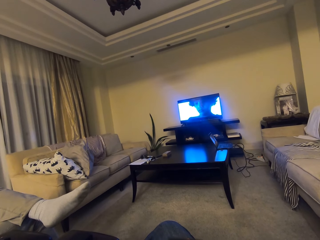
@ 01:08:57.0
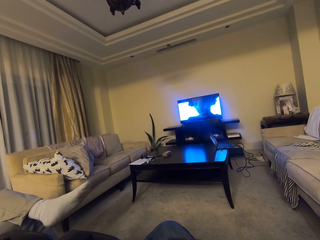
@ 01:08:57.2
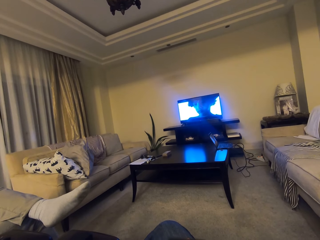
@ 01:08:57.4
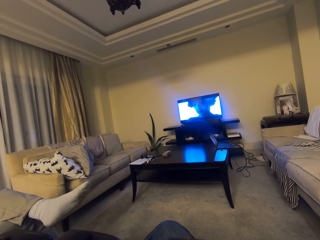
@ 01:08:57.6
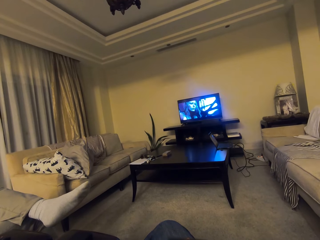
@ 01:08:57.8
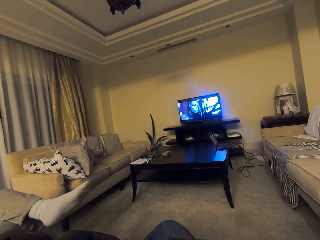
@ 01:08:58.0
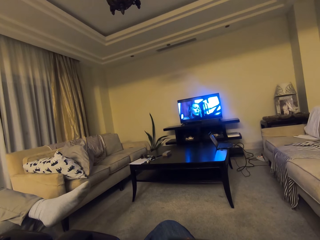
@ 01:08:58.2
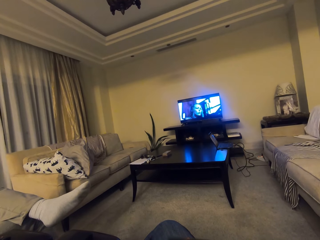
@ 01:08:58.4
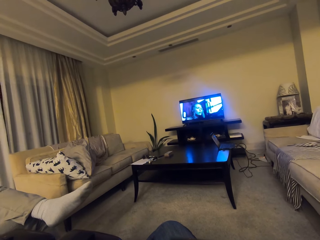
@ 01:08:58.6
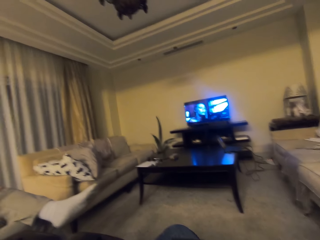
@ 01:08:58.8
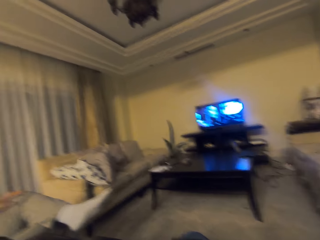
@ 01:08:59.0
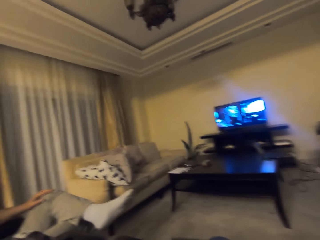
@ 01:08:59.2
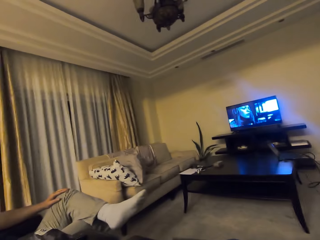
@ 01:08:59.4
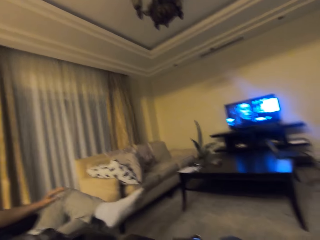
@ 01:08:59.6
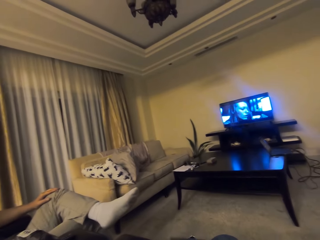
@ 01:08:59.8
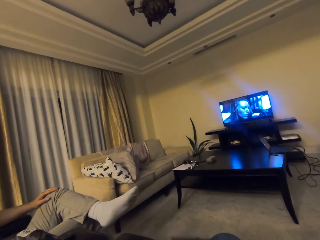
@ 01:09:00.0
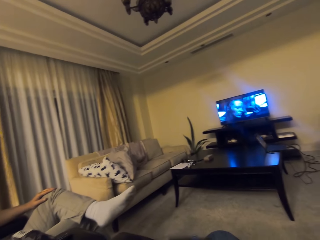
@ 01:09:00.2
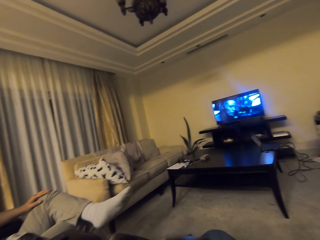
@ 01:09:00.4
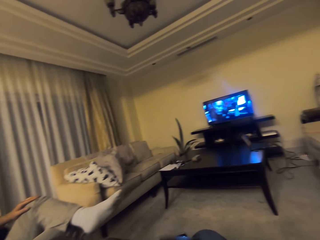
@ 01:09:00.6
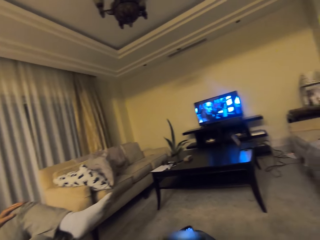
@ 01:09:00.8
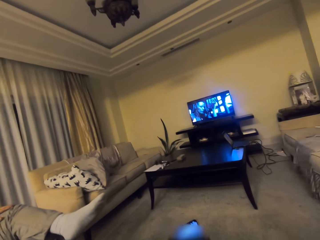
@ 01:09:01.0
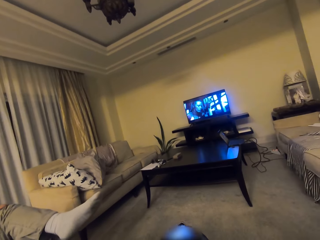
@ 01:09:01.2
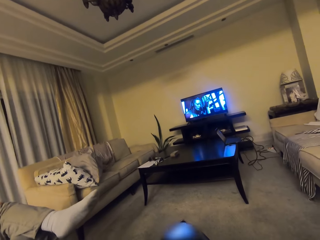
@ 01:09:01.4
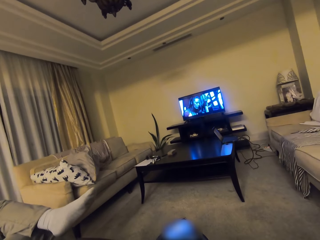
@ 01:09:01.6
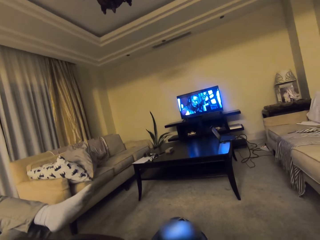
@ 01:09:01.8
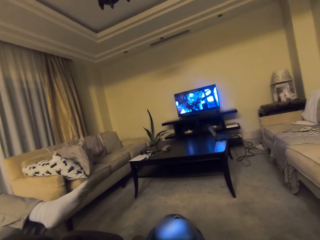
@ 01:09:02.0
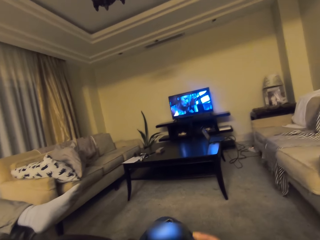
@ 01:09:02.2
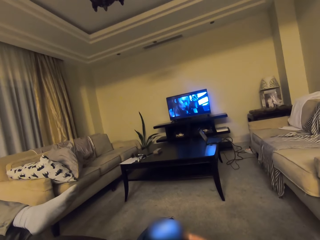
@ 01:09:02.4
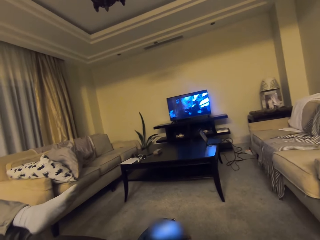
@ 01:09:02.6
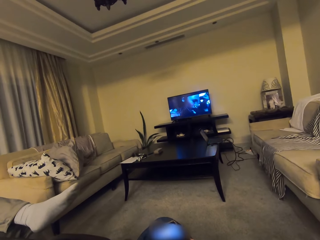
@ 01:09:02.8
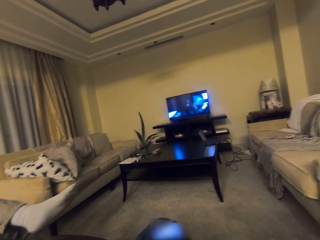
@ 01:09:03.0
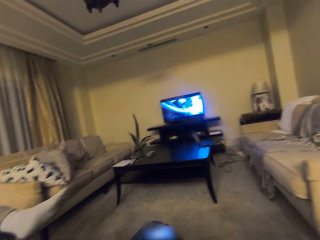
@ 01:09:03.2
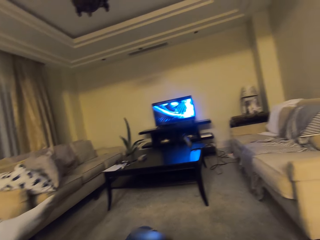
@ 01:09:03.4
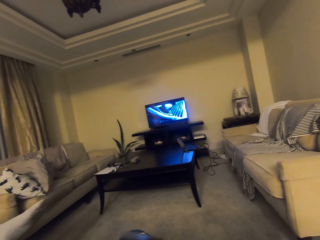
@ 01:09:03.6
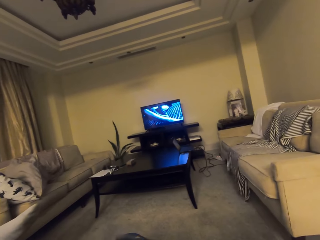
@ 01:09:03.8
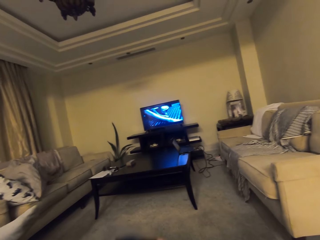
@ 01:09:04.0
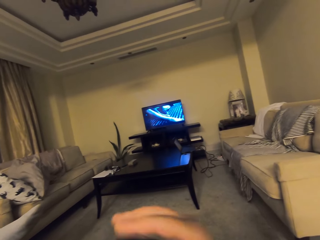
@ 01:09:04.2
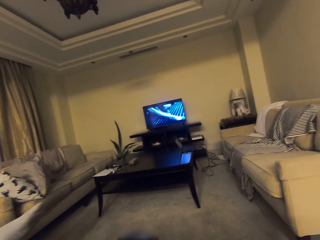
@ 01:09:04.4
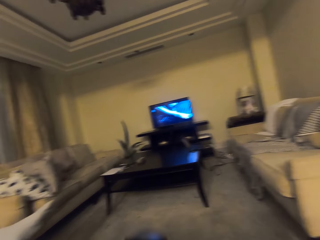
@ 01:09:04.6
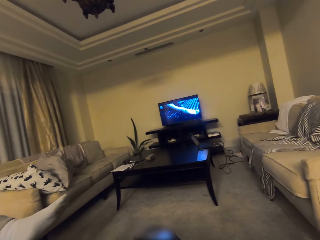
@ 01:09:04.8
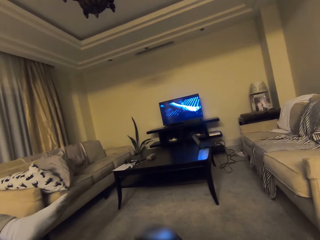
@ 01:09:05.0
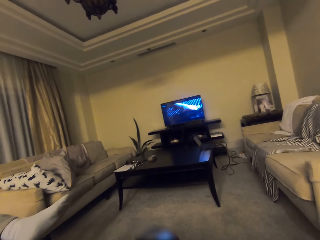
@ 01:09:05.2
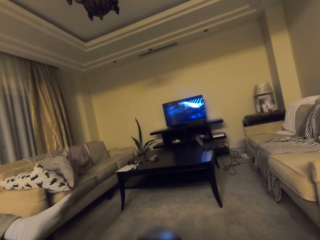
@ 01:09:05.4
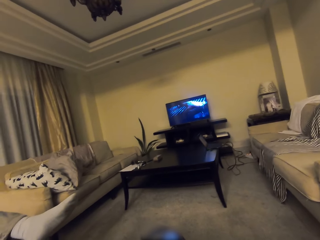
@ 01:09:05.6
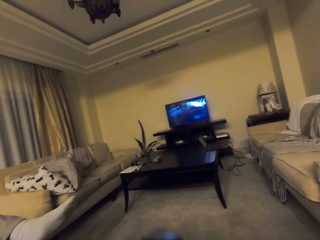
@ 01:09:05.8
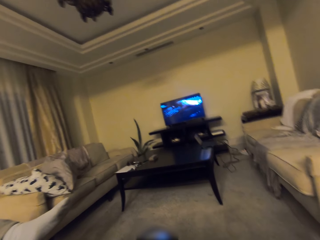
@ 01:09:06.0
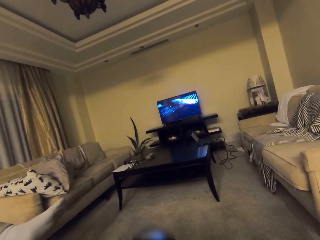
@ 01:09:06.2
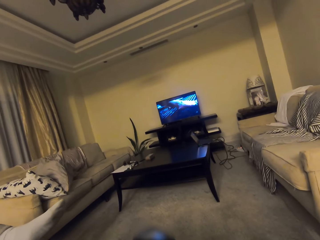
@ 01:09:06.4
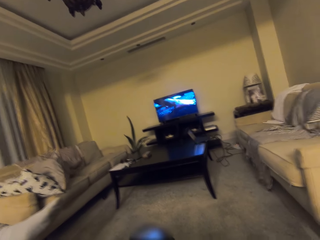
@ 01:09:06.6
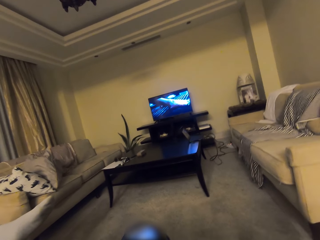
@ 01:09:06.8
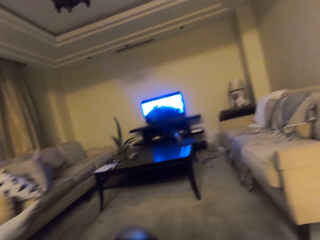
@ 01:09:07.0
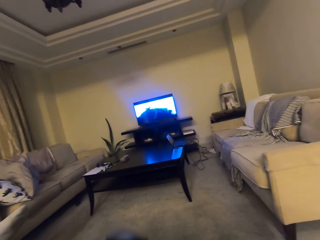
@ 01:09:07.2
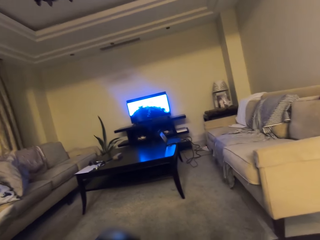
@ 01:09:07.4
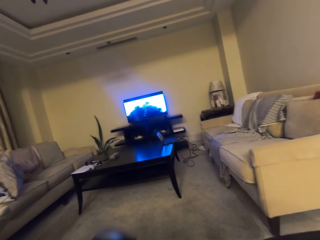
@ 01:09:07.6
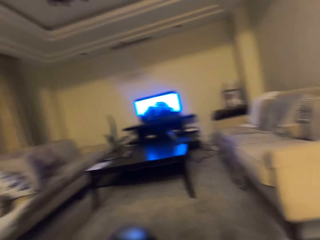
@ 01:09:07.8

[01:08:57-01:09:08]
The camera wearer talks through the phone with a person. They touch the phone. They use the phone. They watch television. They raise a hand.

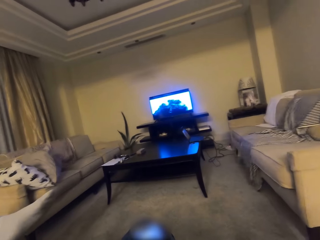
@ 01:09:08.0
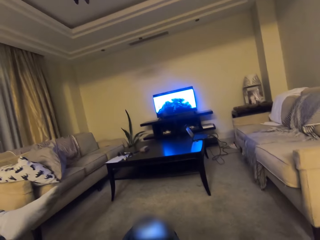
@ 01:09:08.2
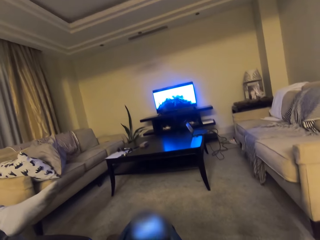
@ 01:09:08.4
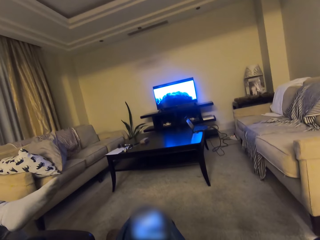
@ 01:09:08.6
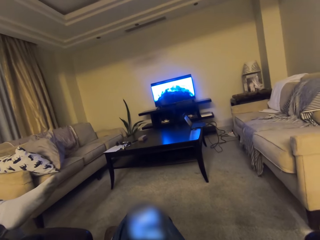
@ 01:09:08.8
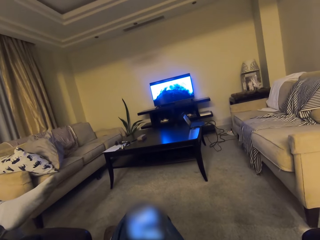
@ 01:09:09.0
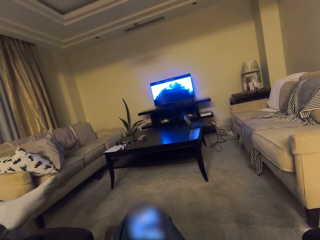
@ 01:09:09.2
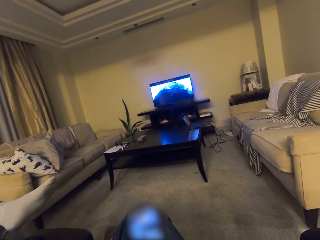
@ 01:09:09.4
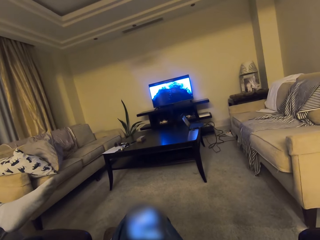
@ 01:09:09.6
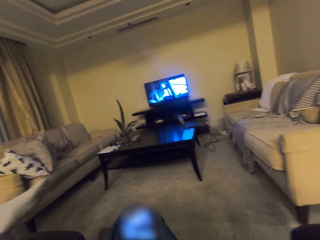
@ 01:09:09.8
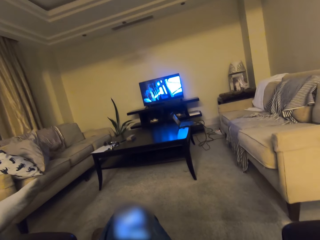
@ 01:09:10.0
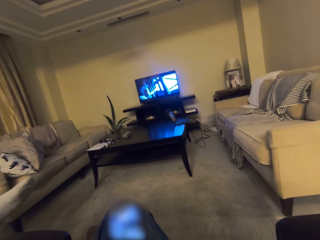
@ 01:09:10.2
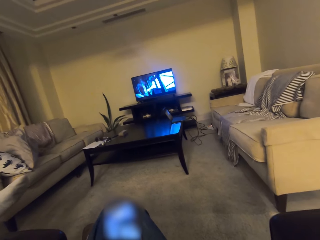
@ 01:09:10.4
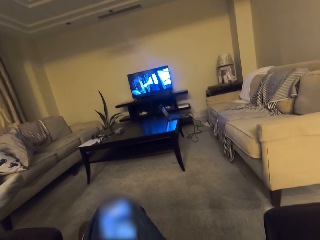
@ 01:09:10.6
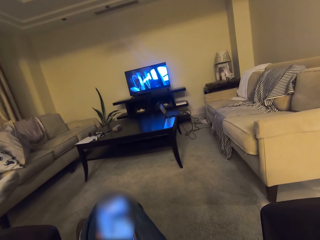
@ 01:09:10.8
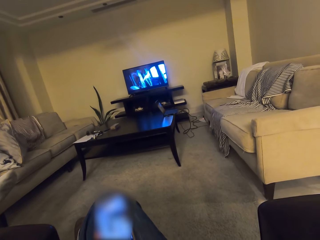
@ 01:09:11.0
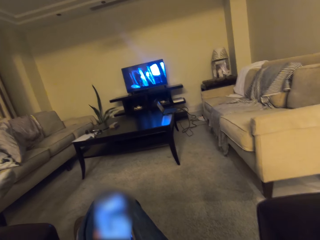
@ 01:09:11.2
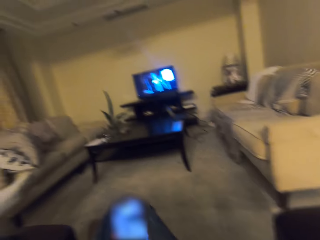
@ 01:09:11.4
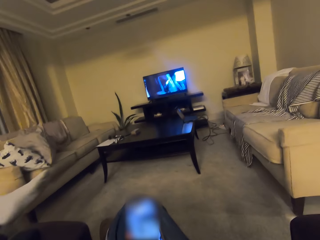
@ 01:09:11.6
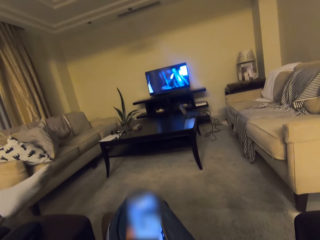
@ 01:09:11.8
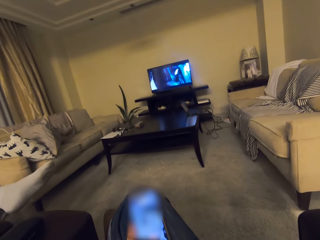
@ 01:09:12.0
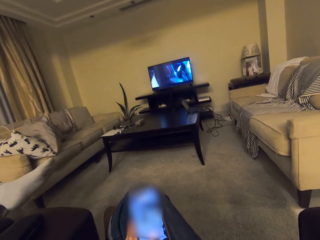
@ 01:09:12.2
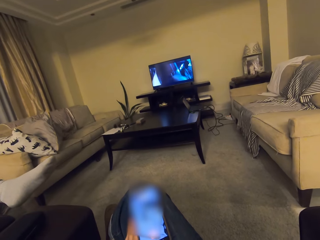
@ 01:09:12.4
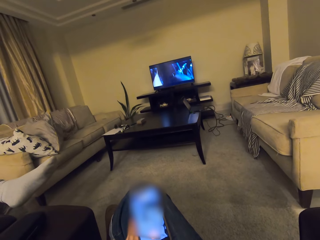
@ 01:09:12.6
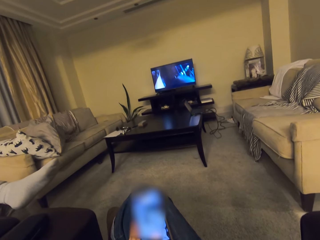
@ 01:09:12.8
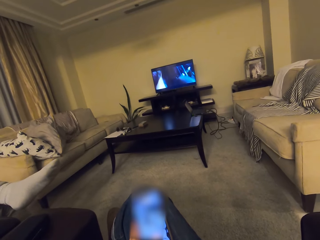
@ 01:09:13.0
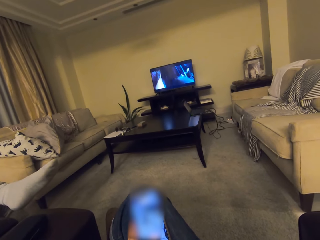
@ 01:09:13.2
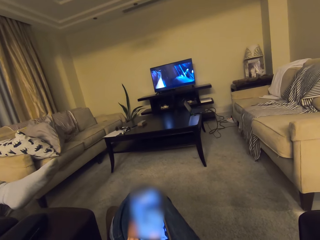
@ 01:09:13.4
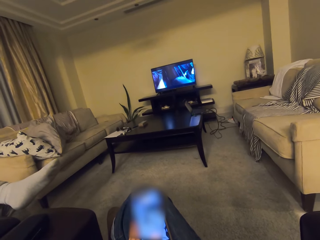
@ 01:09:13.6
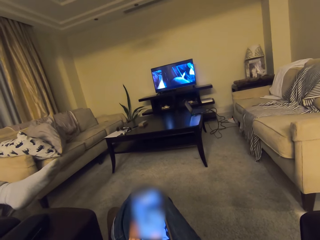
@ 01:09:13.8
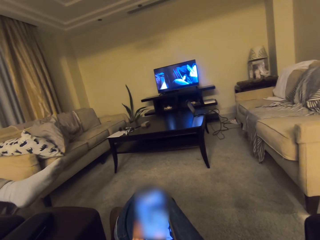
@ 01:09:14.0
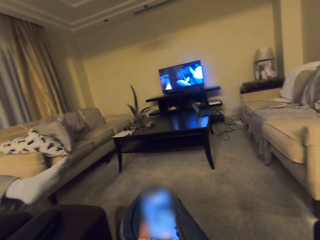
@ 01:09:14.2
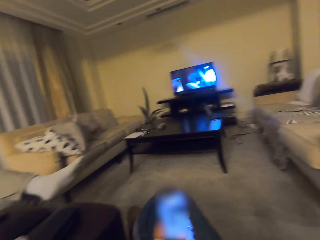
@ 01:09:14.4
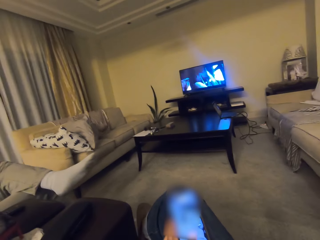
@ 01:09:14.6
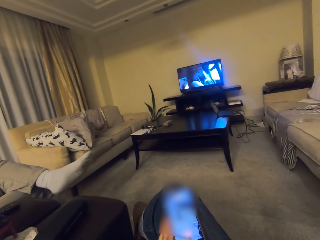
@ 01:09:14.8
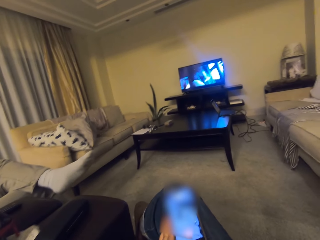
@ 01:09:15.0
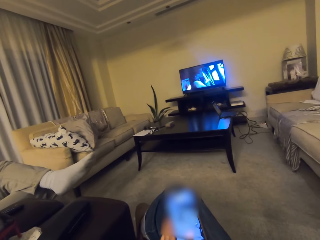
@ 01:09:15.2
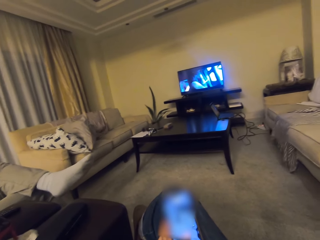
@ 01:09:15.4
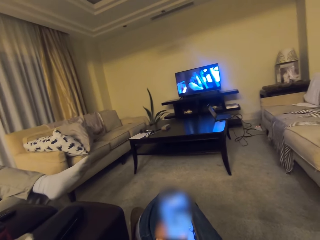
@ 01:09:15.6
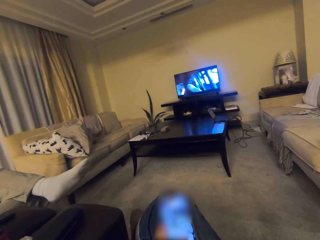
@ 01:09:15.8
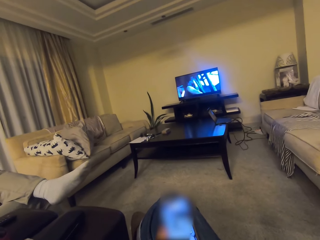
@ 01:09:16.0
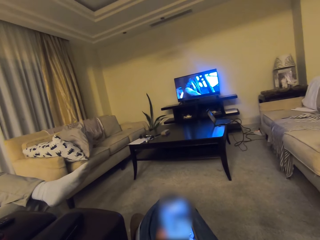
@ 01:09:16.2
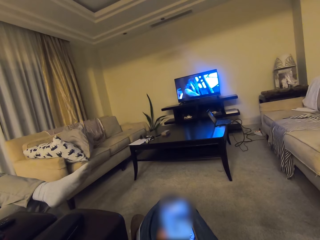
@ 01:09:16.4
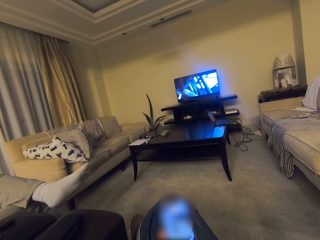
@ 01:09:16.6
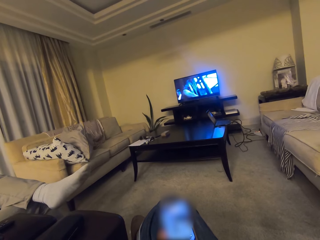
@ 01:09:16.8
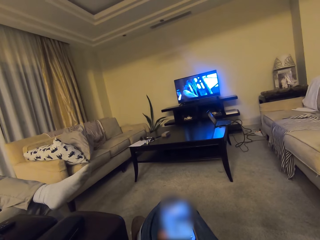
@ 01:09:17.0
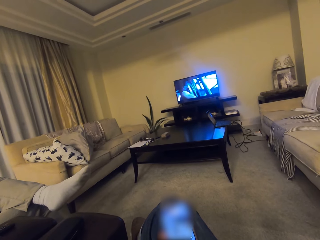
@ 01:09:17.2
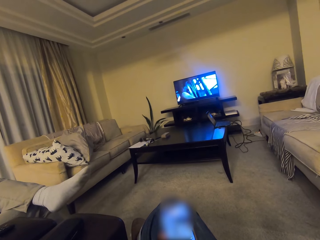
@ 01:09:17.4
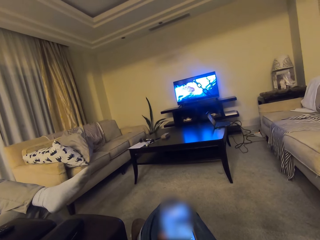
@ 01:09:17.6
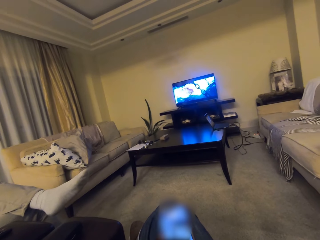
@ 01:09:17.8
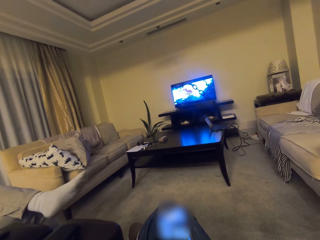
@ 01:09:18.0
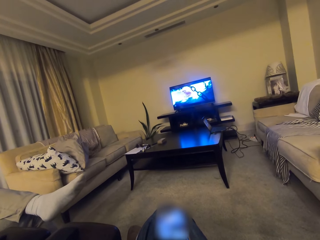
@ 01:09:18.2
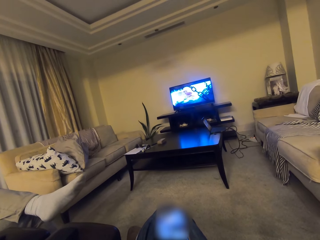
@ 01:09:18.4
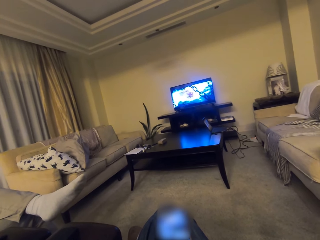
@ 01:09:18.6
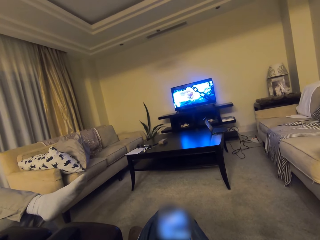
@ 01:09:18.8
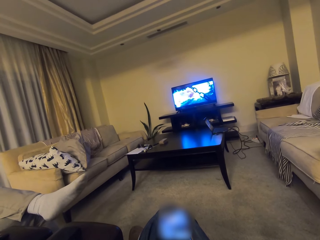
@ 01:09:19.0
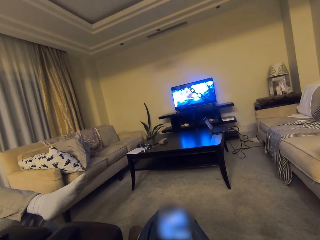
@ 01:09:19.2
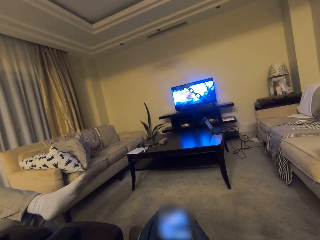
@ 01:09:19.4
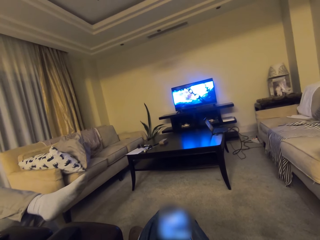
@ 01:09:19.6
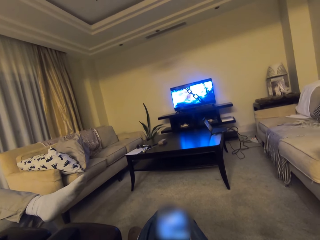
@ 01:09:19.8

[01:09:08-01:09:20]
The camera wearer uses the phone. They put the phone on the thighs.
